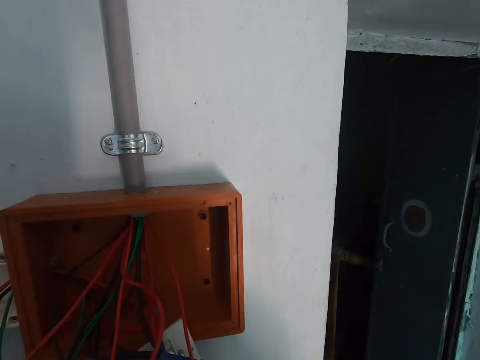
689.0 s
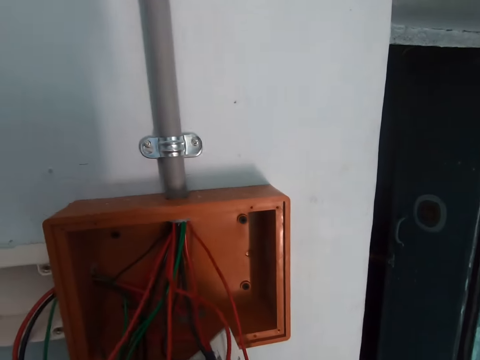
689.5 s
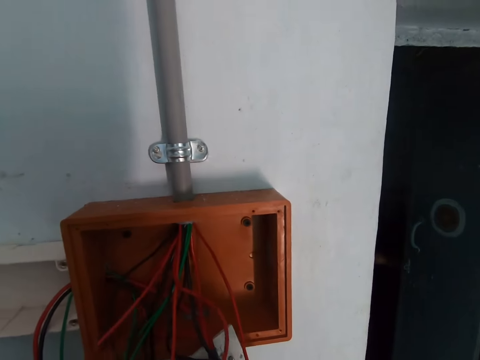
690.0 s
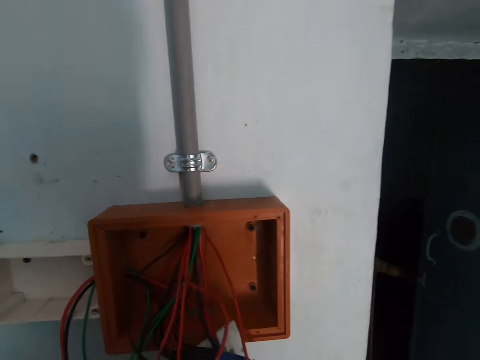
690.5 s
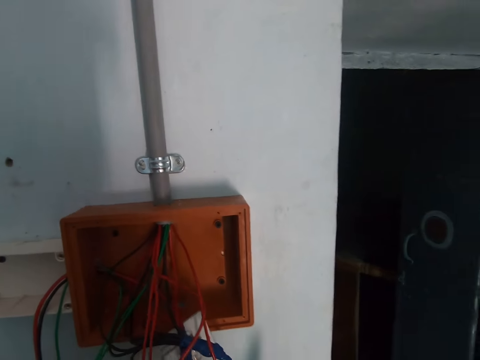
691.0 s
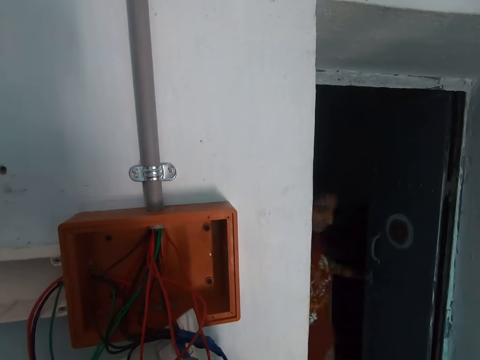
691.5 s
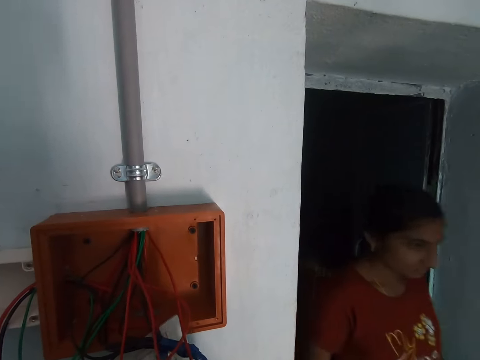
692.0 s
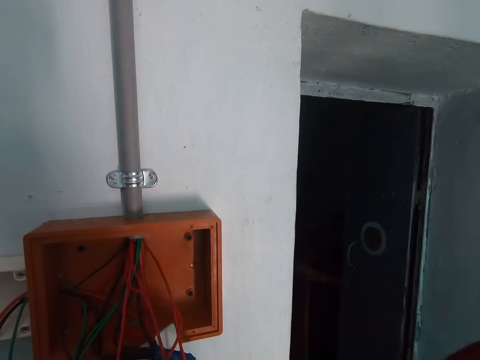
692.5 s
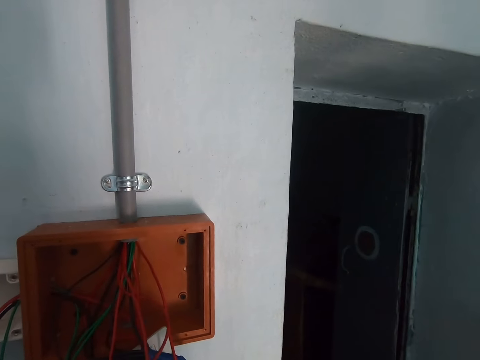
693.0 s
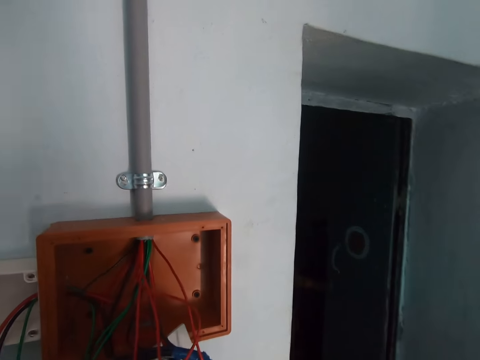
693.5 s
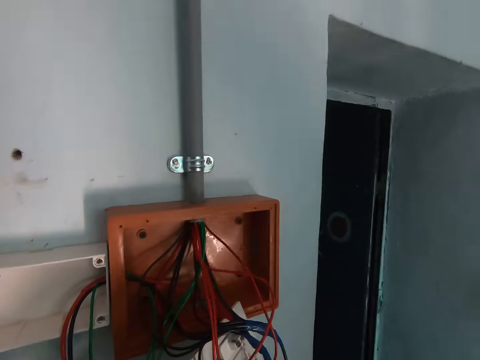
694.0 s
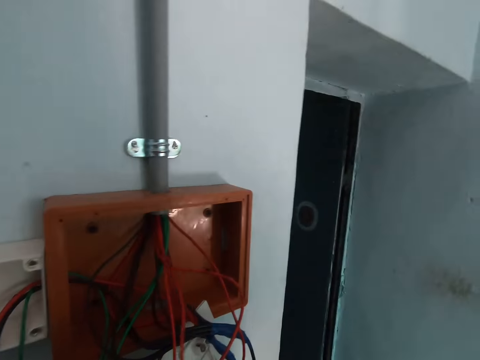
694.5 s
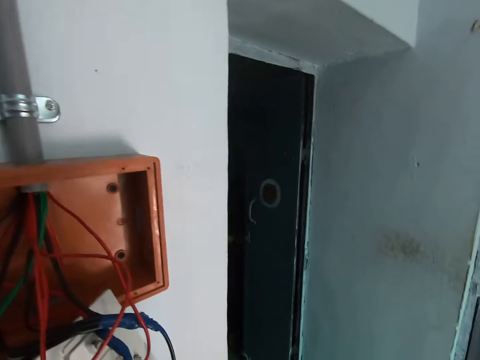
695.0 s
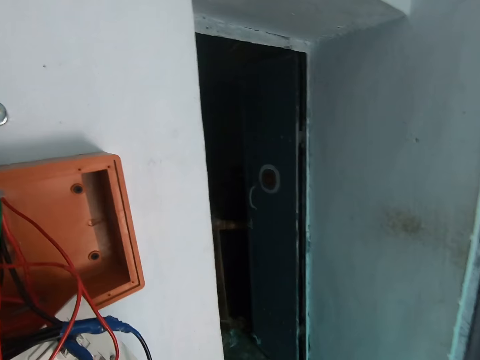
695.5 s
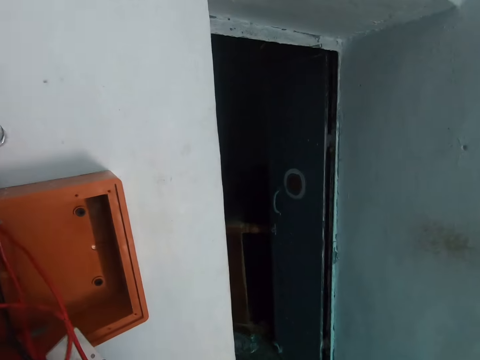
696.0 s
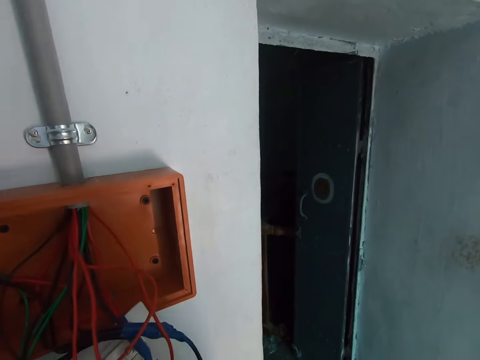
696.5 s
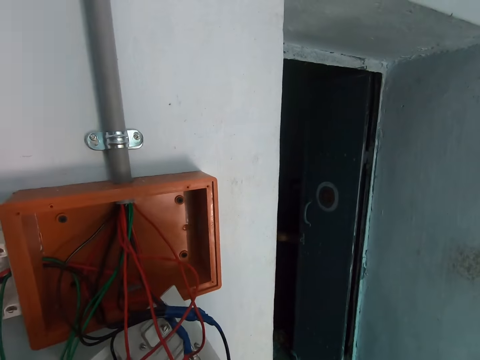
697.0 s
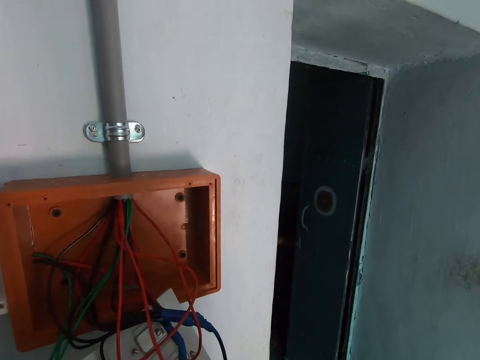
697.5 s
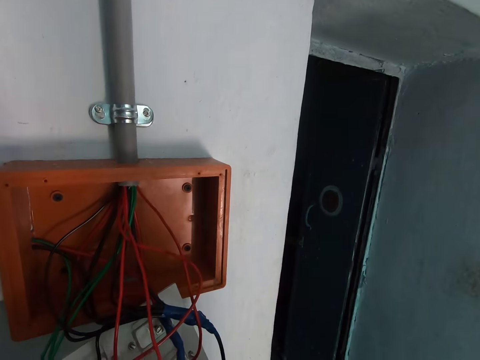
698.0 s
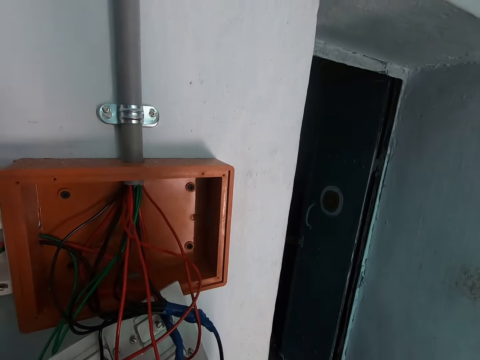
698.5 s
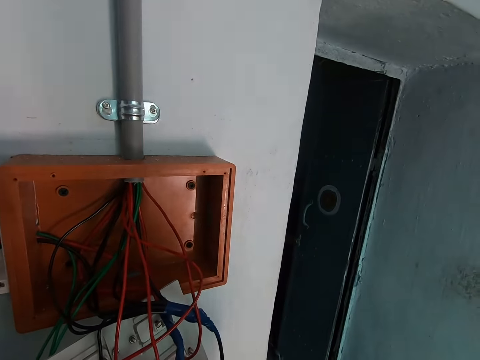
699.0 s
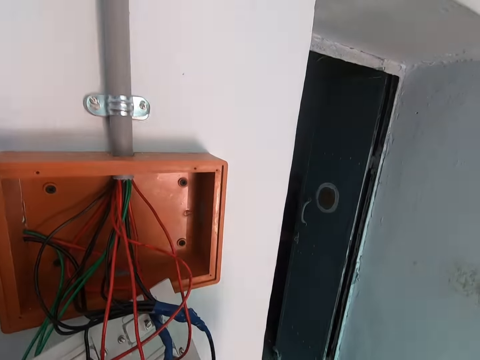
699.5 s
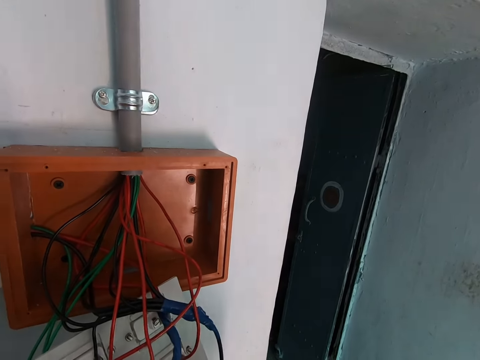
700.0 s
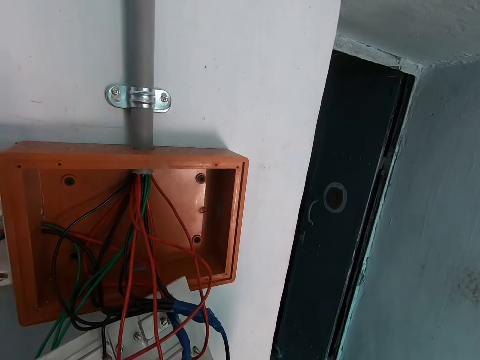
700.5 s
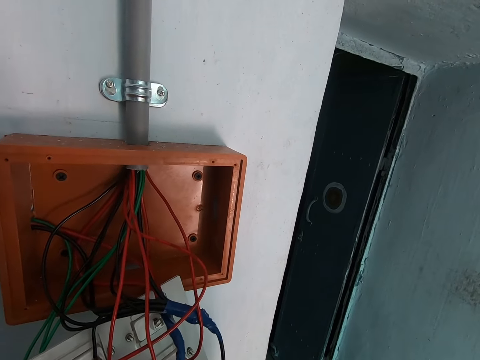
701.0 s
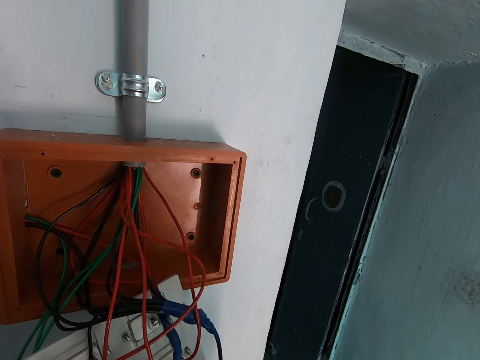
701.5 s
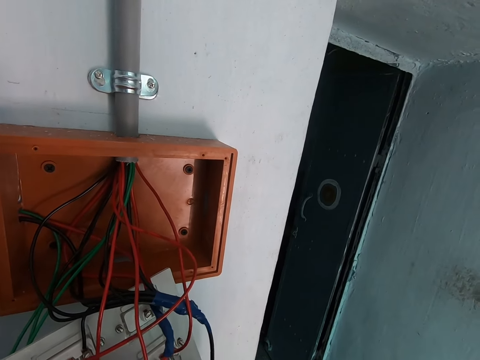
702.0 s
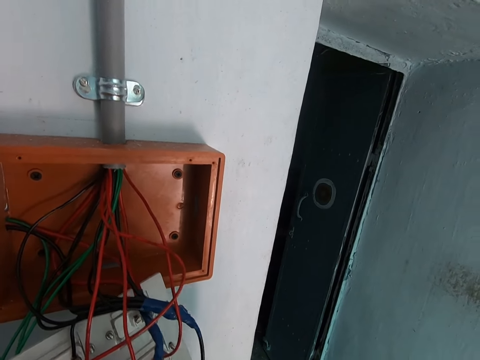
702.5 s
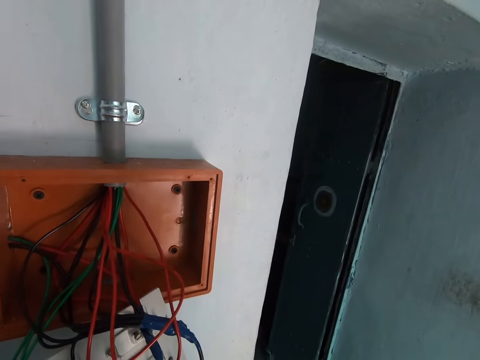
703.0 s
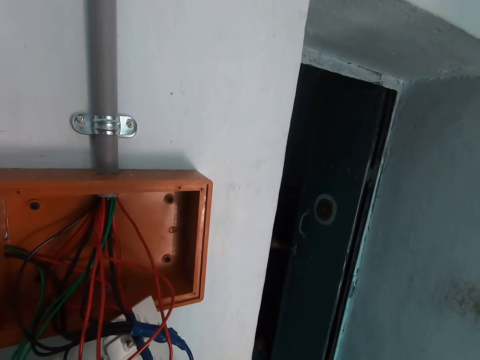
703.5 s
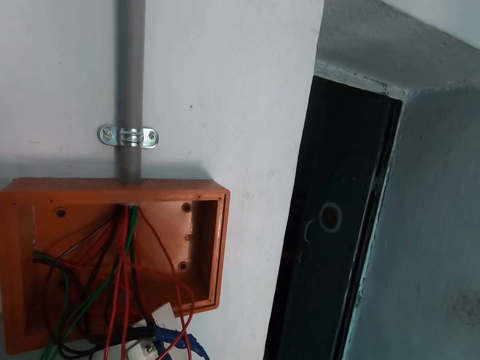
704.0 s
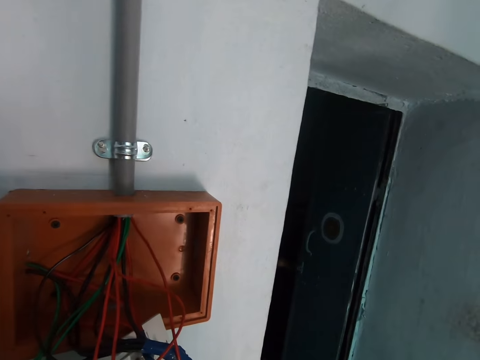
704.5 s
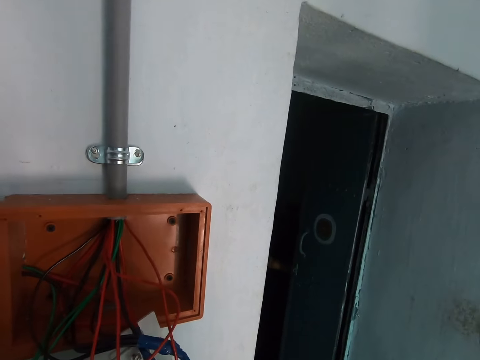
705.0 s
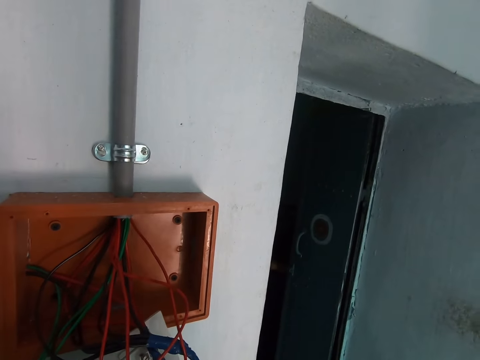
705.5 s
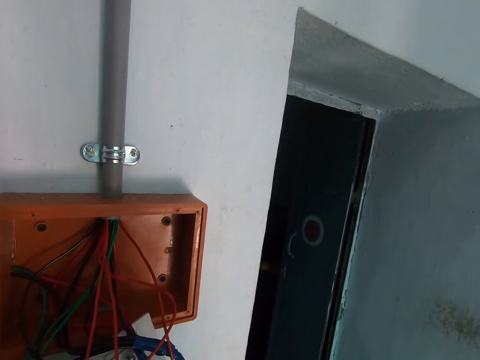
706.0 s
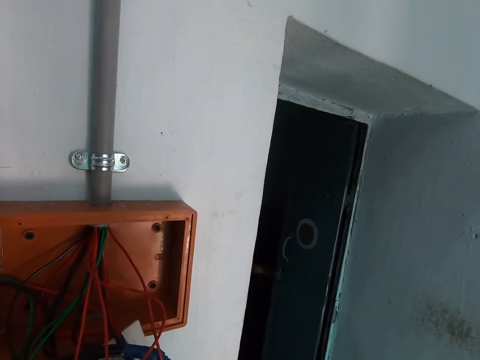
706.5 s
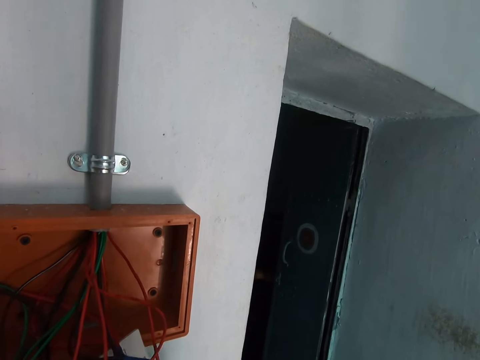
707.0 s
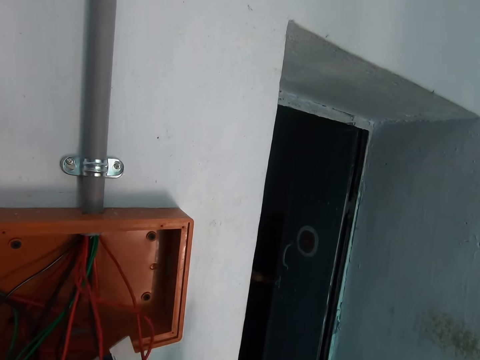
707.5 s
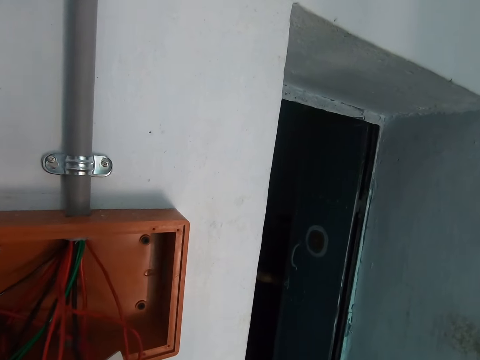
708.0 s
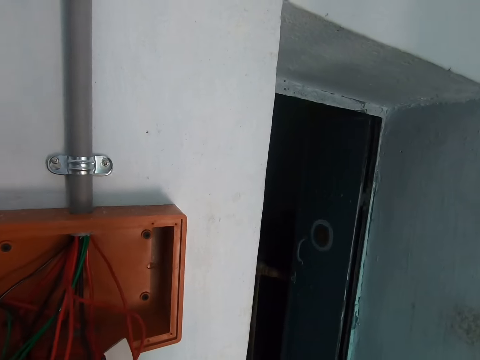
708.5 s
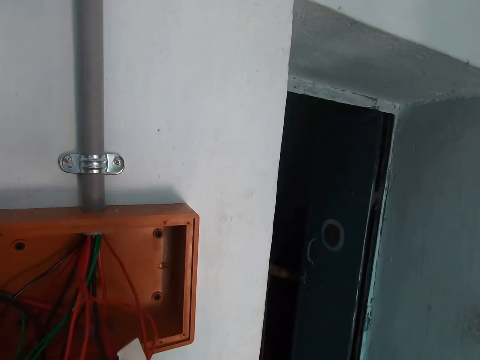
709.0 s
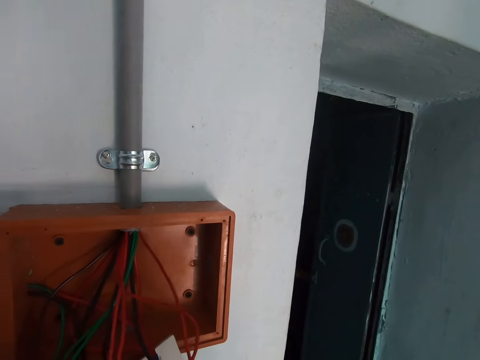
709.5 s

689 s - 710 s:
A woman walks past the camera wearer. The camera wearer looks around a room. They adjust wires in a socket. They look around the room. They adjust the wires in the socket.

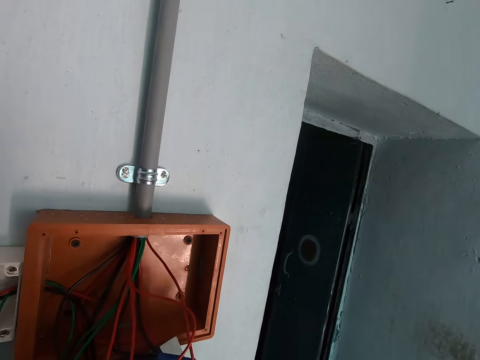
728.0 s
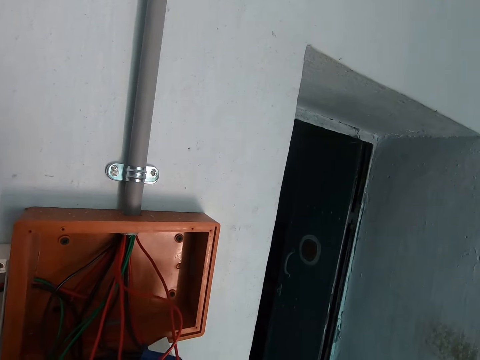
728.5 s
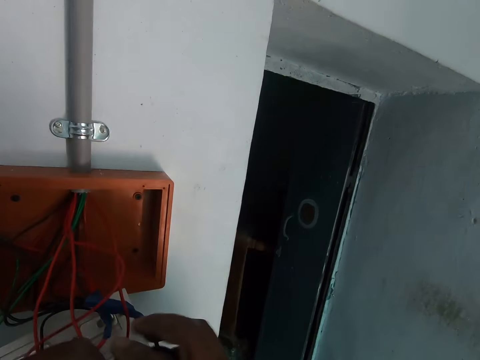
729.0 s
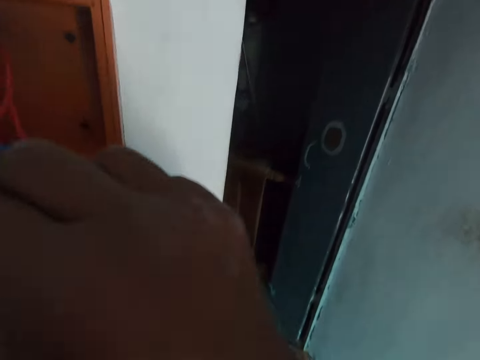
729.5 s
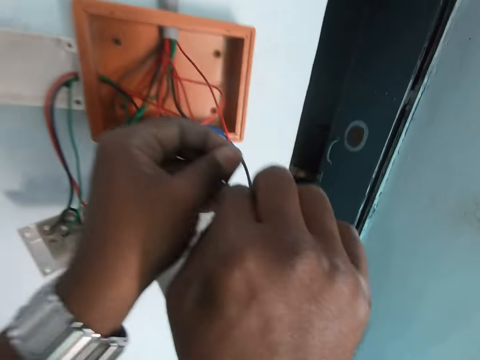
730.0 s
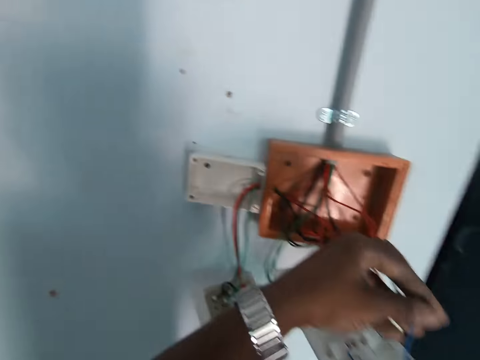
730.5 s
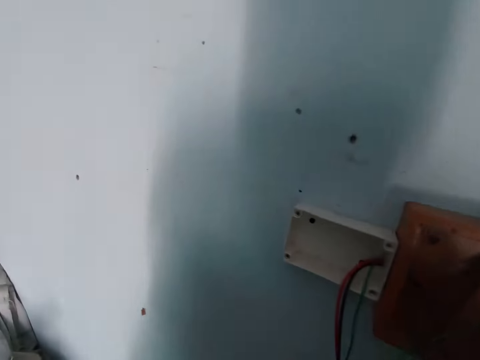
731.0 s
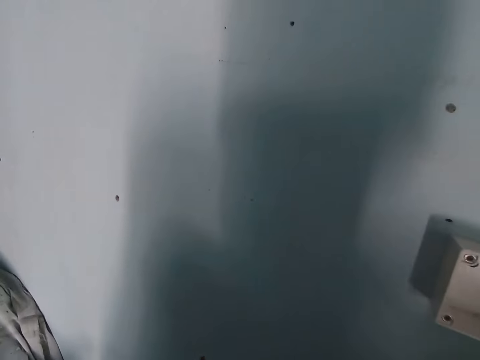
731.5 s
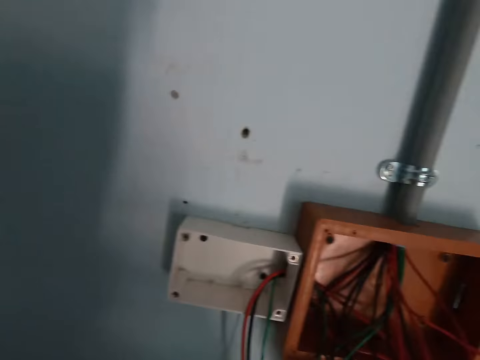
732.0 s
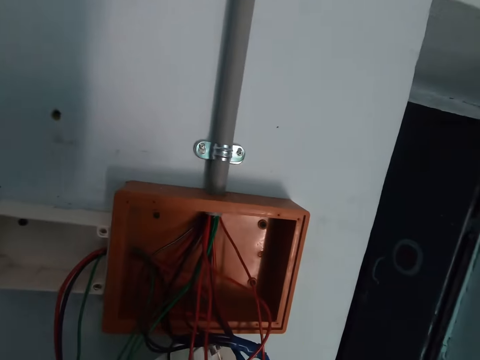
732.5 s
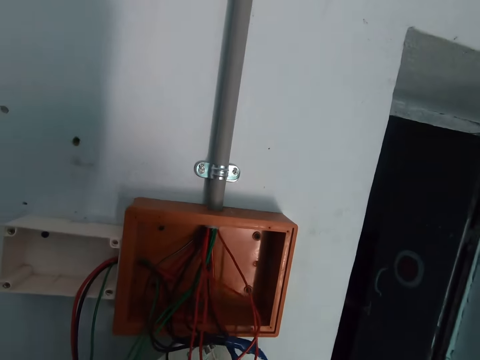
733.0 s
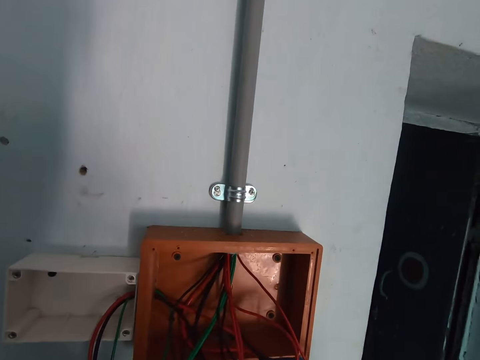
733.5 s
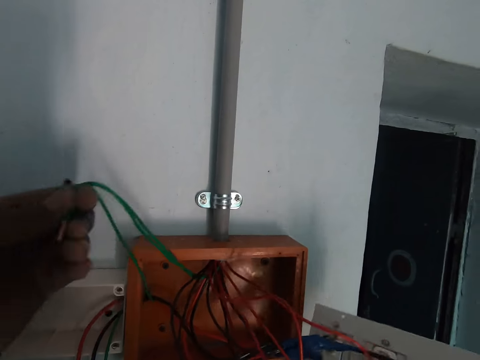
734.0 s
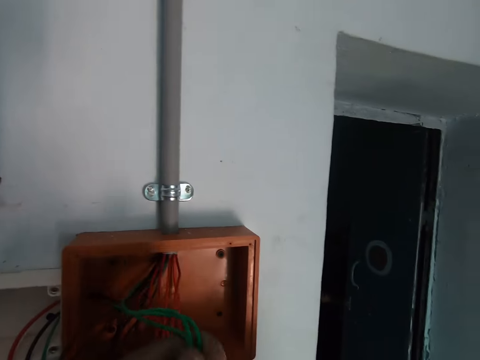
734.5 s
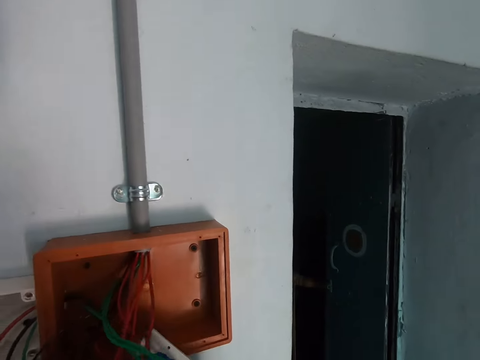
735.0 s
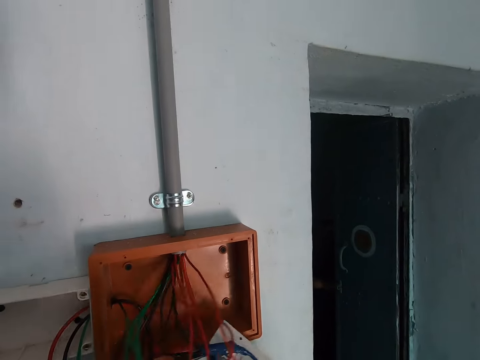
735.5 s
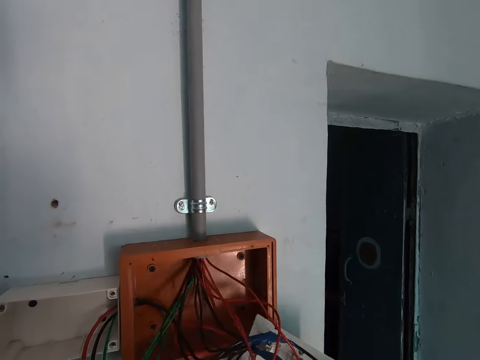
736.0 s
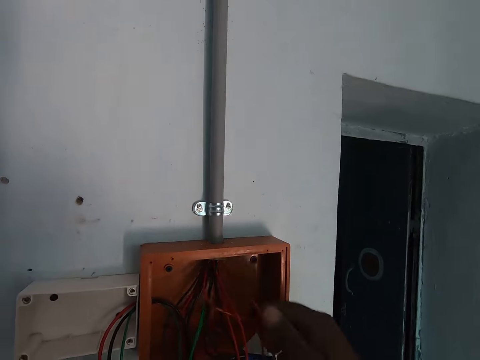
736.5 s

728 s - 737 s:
The camera wearer handles cables with both hands. He looks around a room. He adjusts wires in a socket. He holds the cables in his left hand and holds the switch box in his right hand. He adjusts the socket in a meter box.
